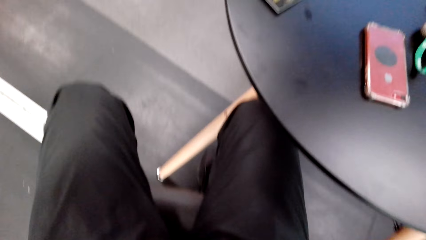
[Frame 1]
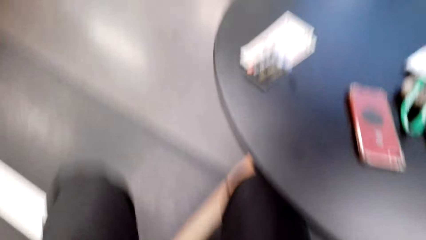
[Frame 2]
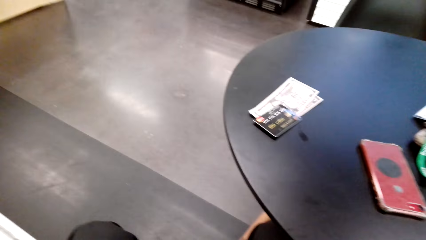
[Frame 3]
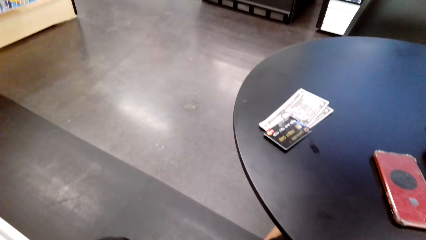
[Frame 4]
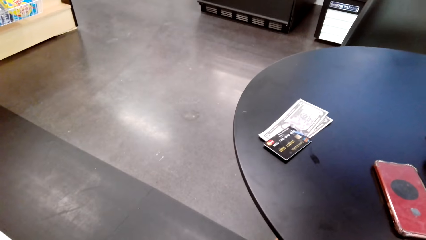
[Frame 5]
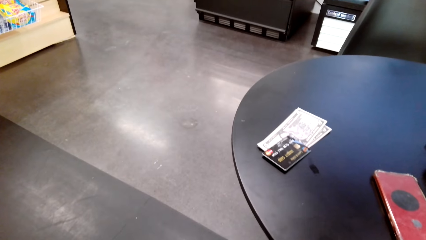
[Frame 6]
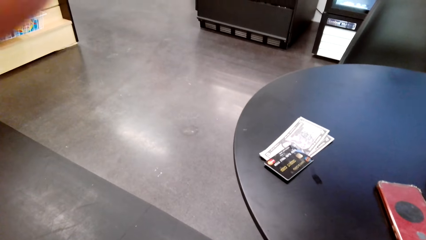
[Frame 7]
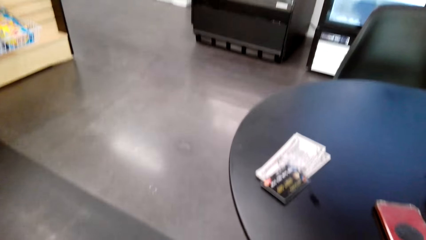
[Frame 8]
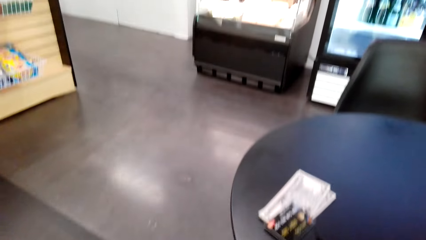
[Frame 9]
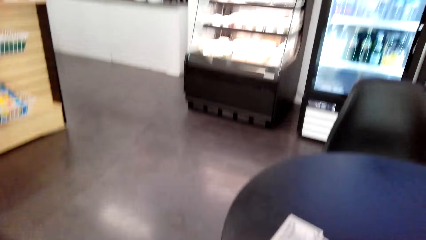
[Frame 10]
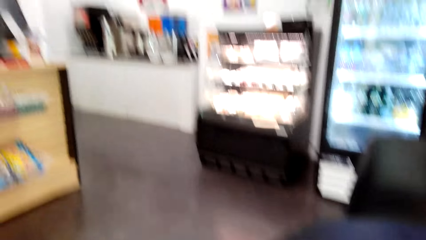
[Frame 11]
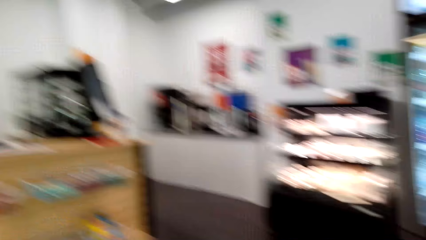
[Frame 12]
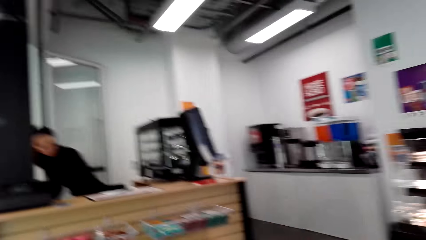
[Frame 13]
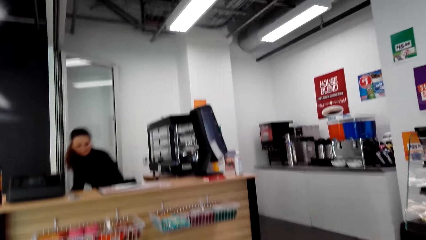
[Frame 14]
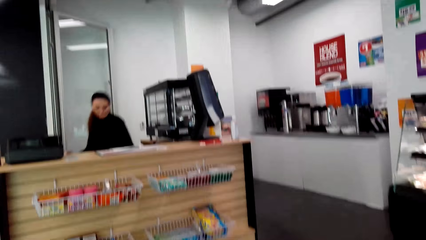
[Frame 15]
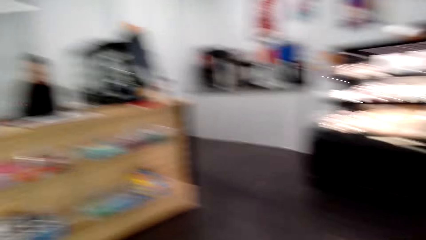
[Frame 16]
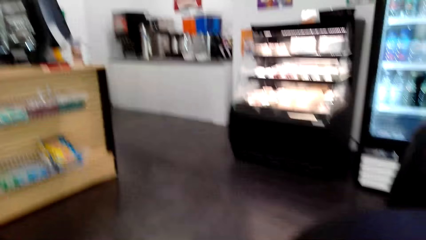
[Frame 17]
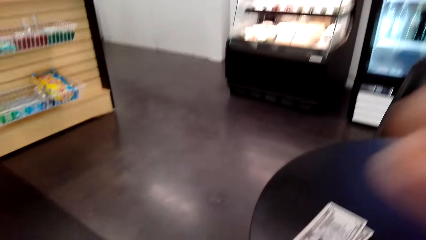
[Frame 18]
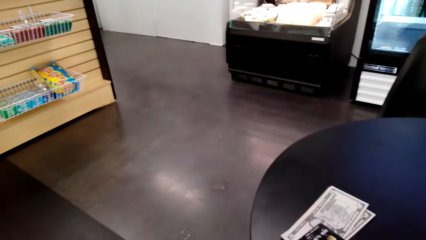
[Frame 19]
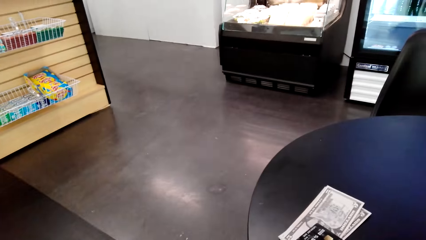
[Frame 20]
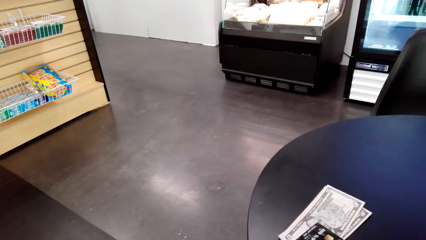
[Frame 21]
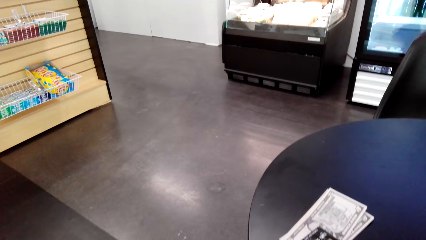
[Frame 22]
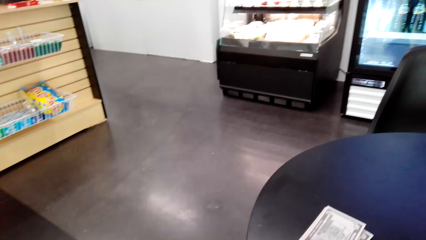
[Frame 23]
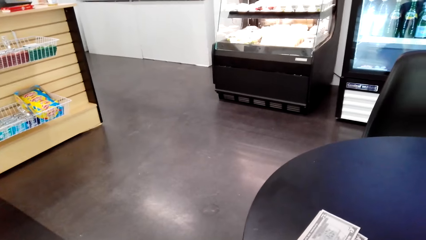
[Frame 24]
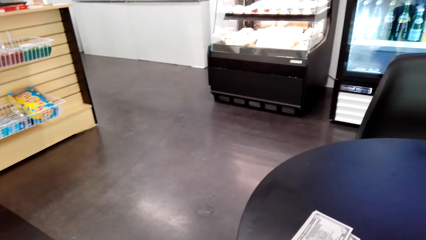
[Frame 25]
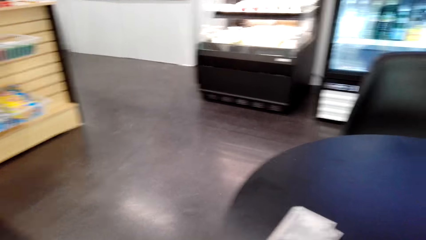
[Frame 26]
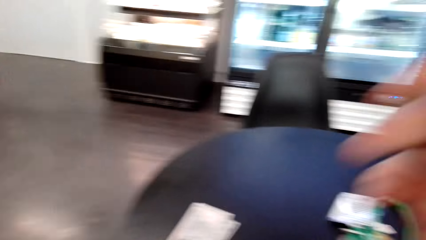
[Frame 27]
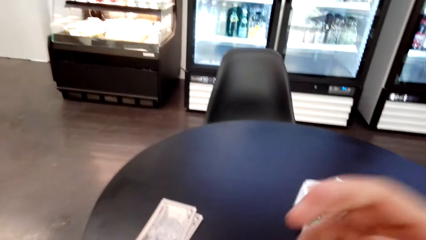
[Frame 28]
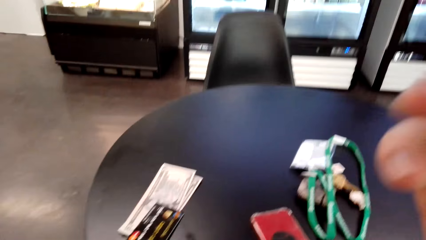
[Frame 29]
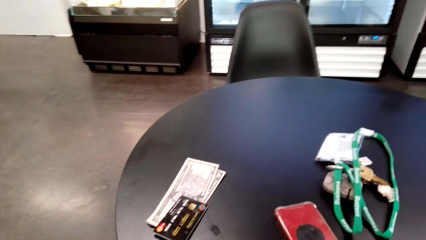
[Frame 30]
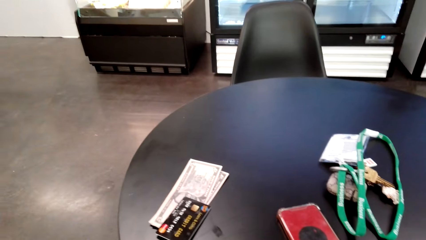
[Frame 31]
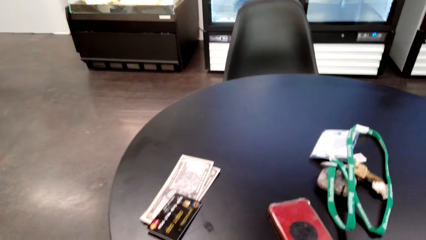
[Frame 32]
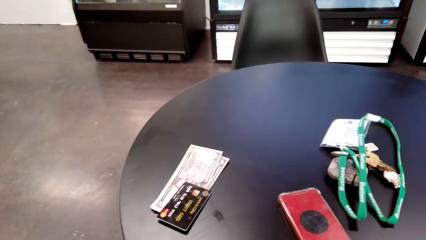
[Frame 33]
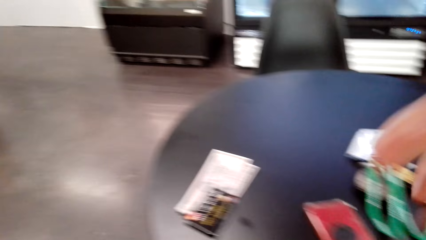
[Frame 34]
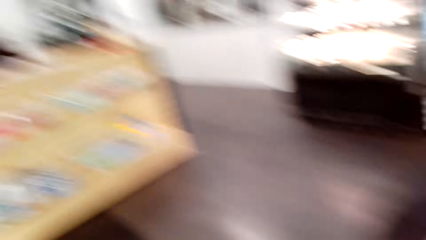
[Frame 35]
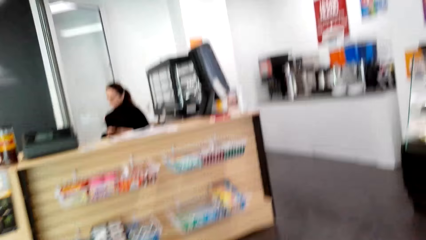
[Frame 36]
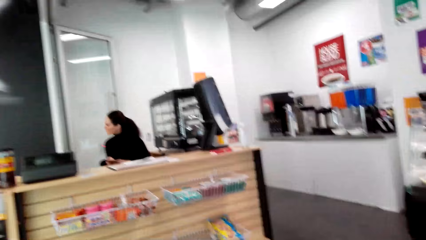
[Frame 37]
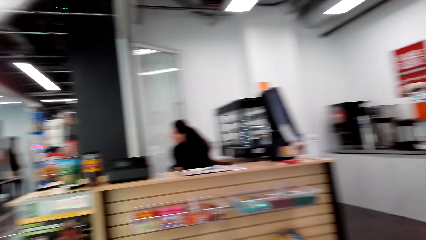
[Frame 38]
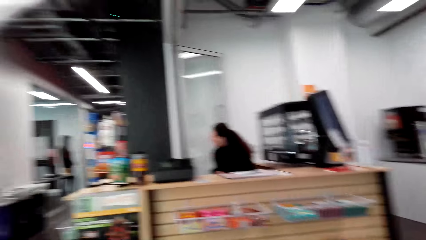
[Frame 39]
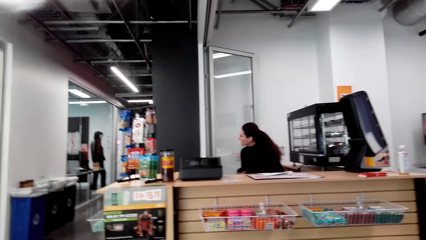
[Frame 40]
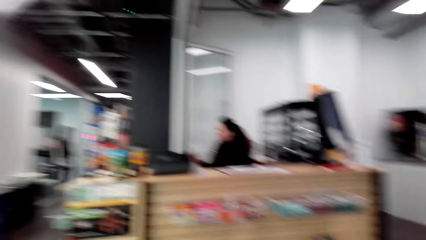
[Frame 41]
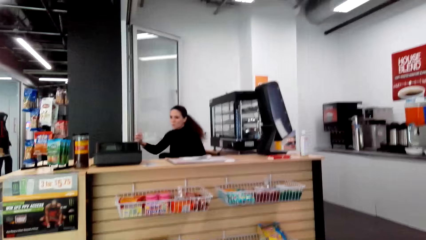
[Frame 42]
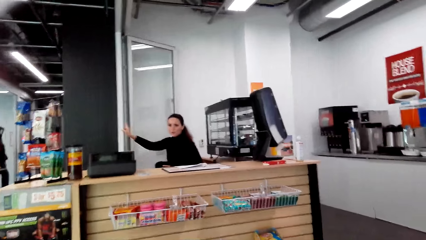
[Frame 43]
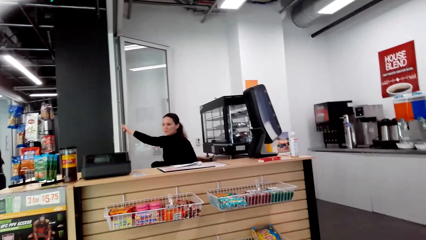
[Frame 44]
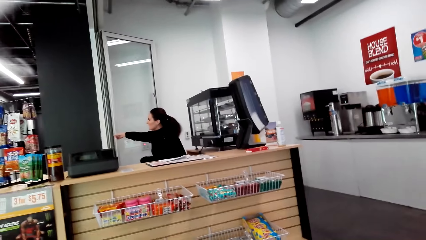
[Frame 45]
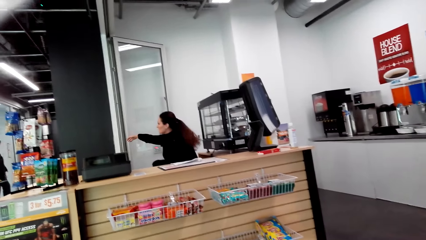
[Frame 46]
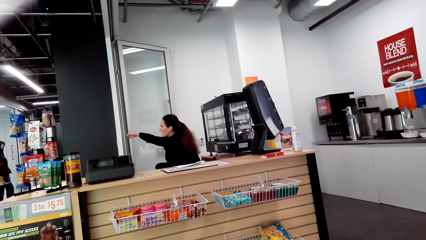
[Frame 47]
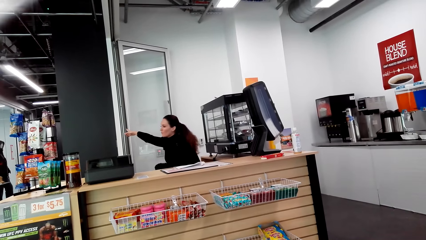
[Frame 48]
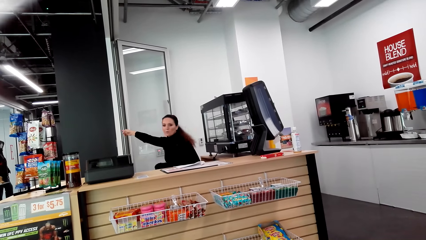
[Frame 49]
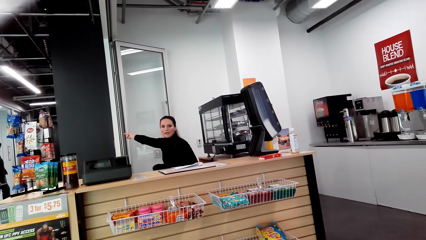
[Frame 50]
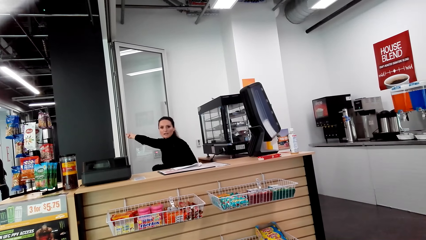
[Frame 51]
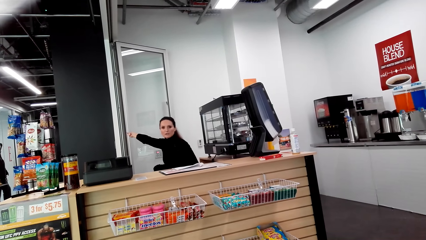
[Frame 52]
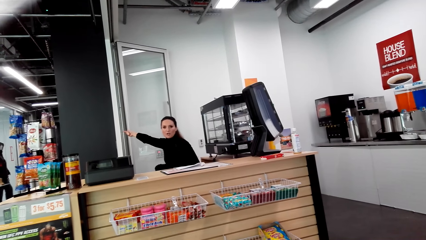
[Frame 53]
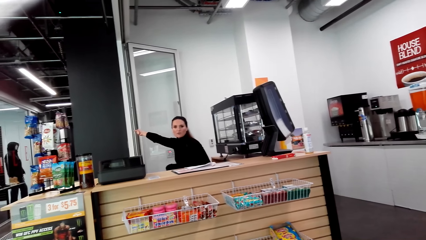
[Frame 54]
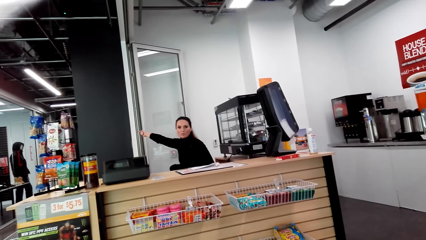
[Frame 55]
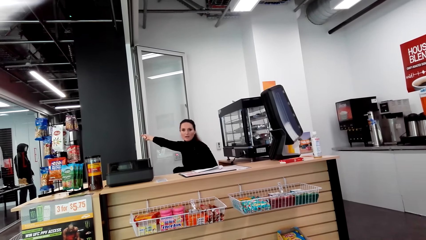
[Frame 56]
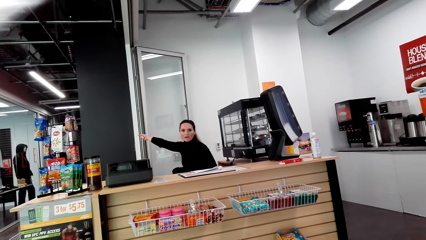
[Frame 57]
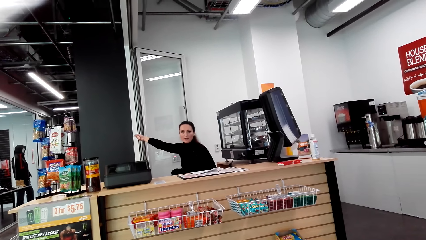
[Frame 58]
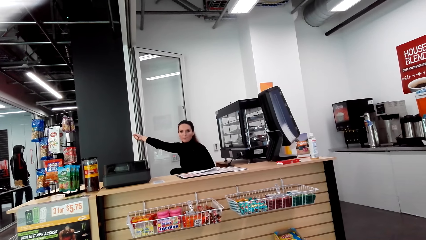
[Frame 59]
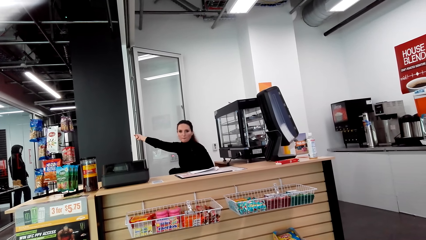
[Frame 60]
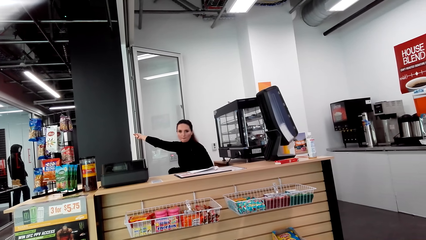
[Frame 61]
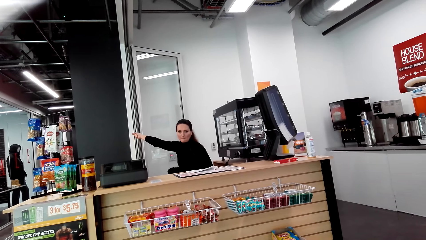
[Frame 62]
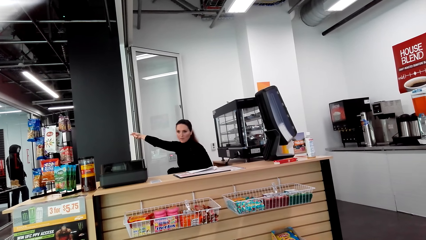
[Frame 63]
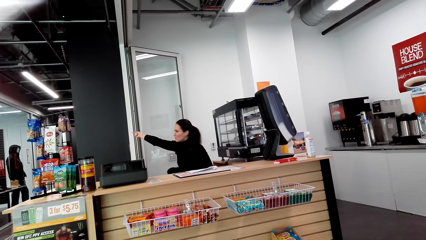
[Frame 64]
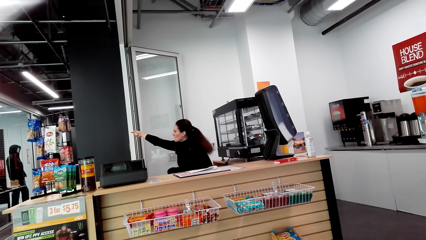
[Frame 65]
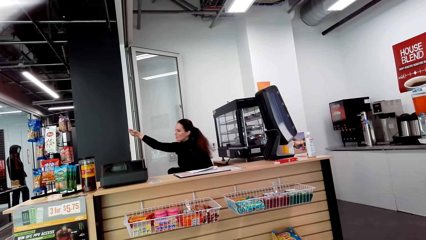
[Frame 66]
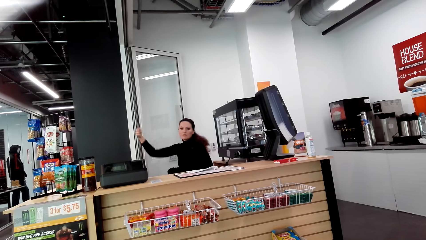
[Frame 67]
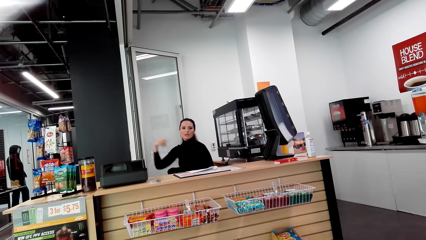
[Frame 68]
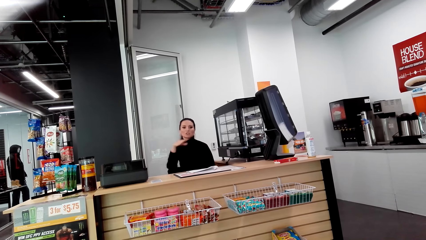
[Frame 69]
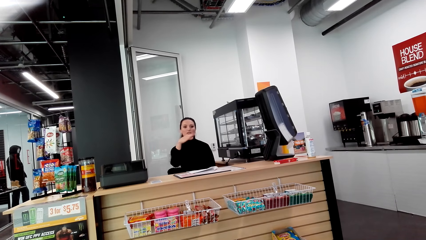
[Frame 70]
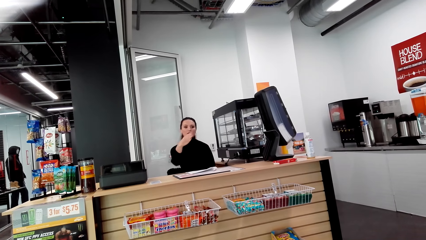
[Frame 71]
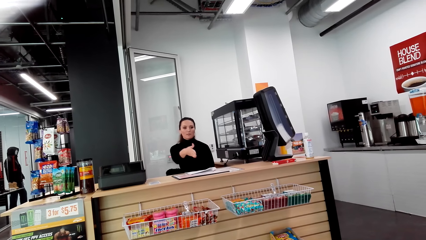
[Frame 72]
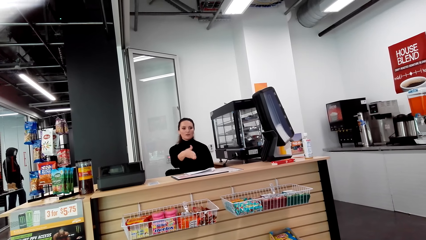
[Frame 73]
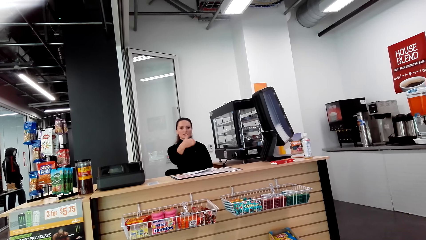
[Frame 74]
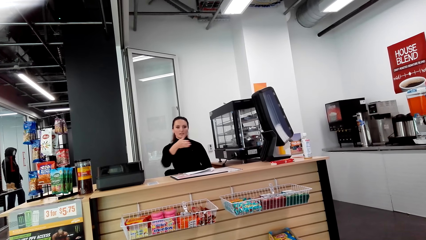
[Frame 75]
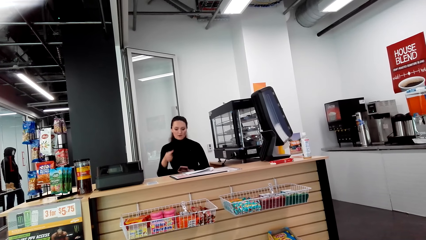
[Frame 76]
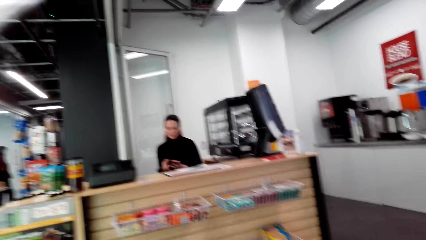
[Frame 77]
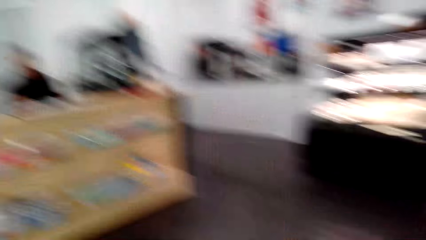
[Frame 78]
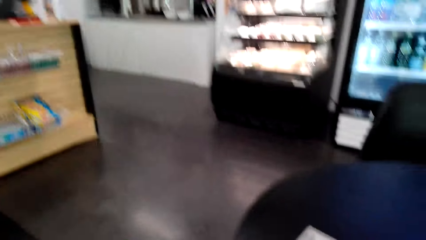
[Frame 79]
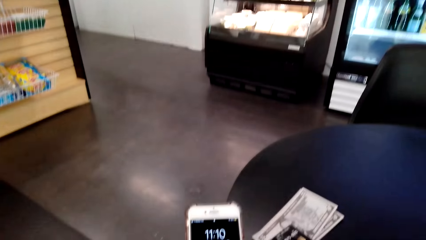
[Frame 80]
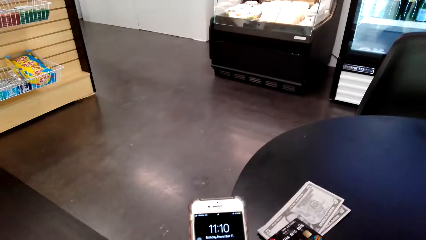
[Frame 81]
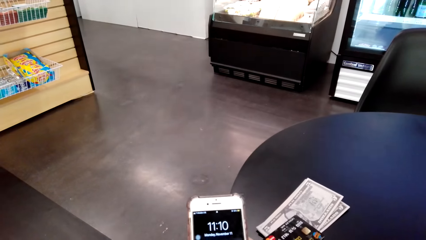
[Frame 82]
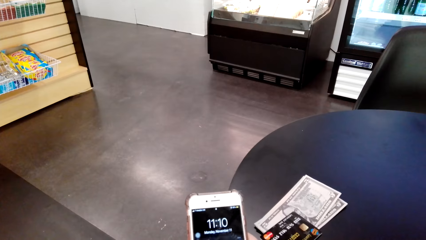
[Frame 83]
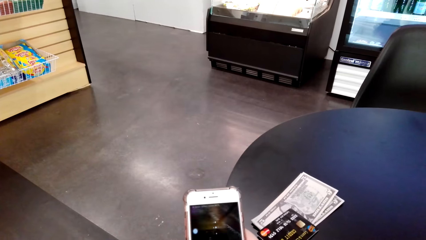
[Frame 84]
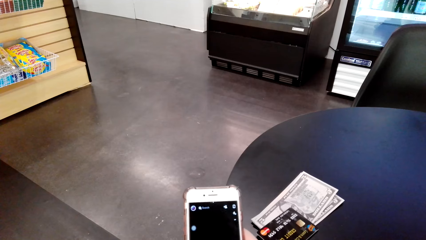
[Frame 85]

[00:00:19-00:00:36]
The camera wearer moves the camera around the room. They look around. A woman sits across the store. The woman converses with the camera wearer.
